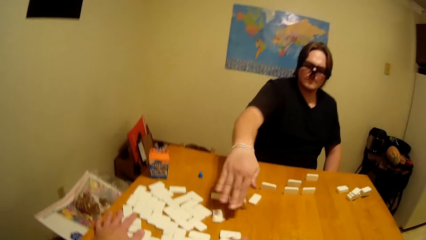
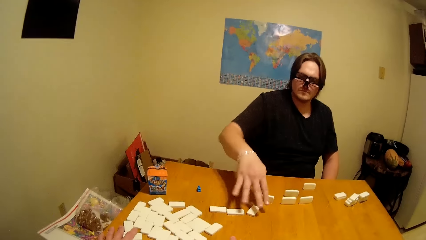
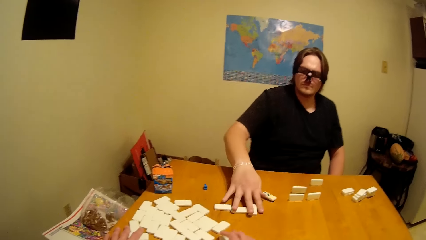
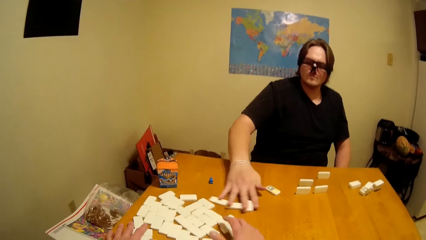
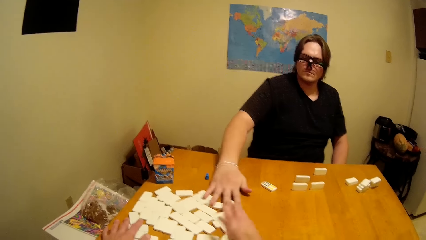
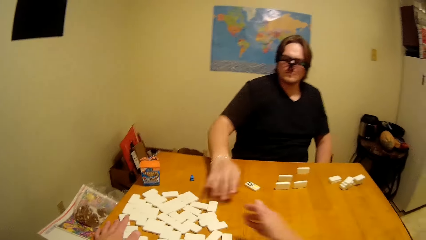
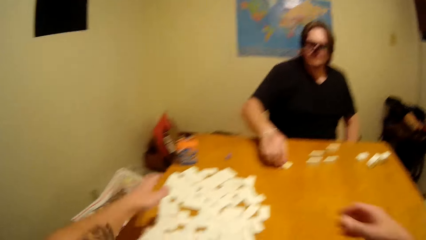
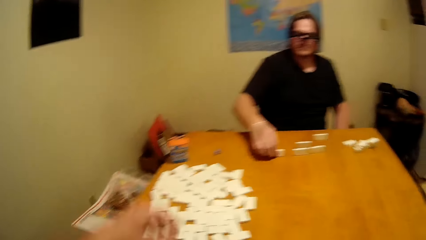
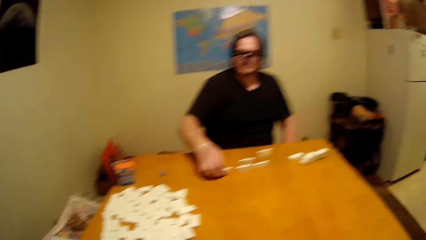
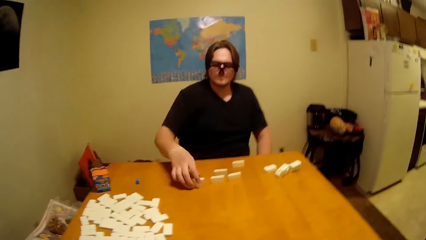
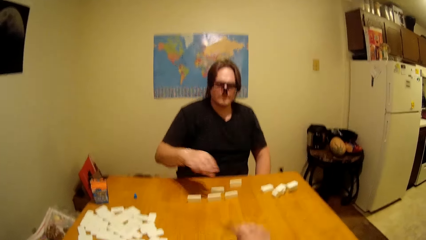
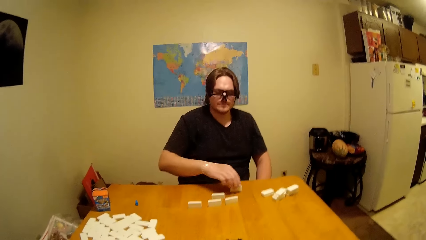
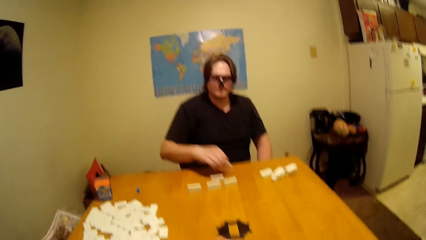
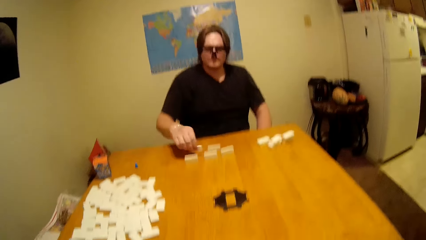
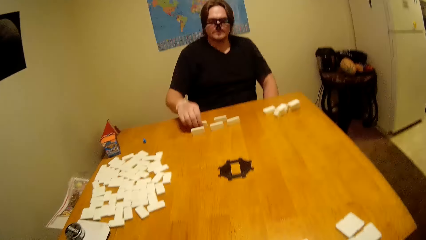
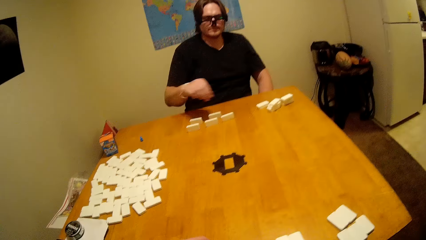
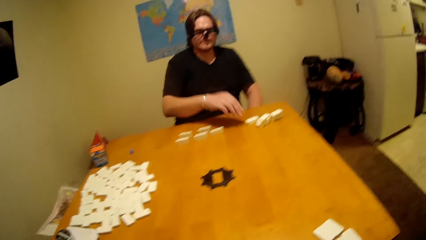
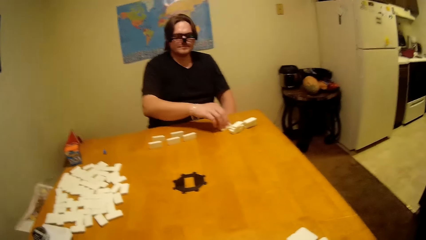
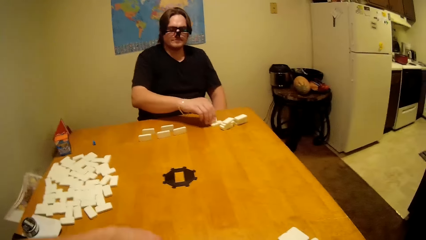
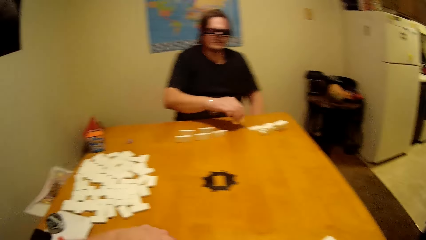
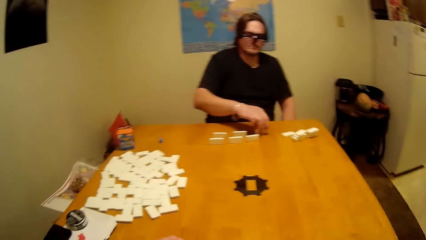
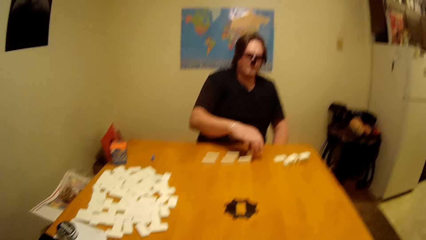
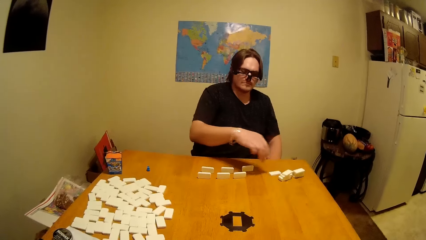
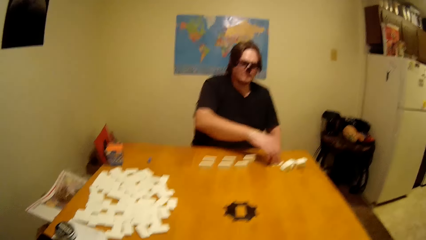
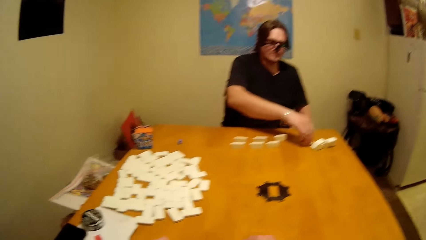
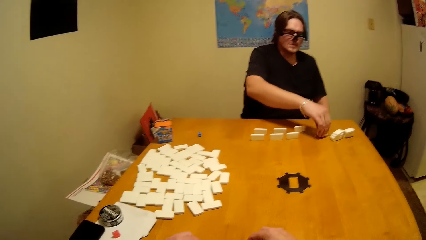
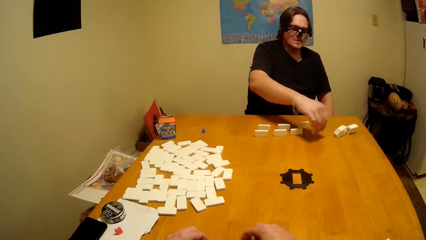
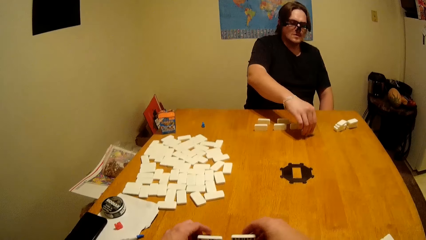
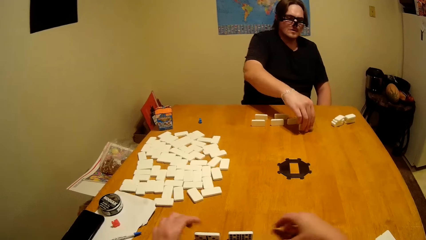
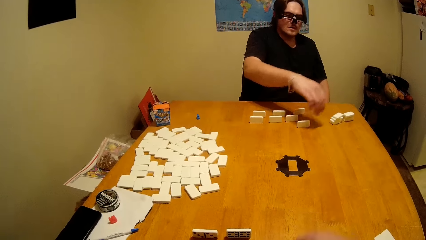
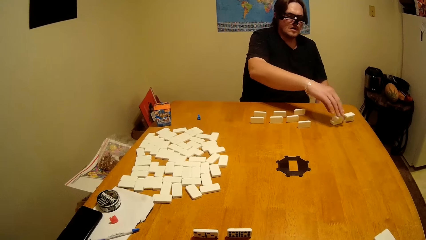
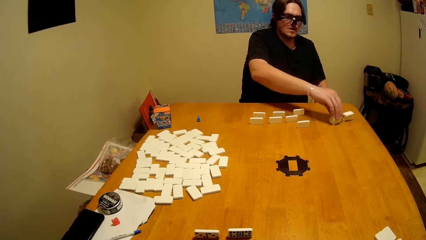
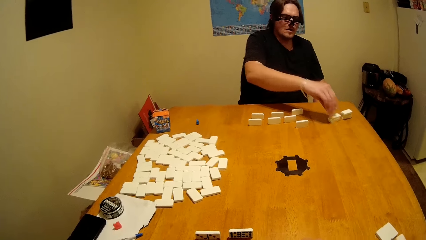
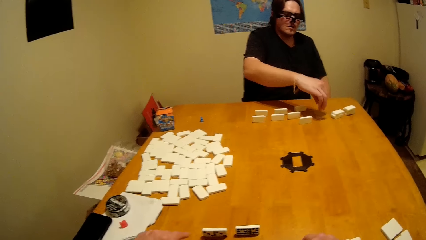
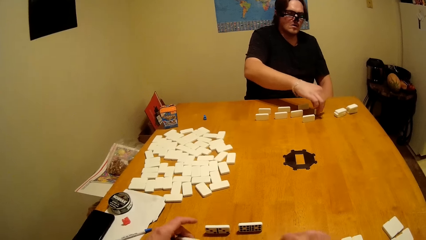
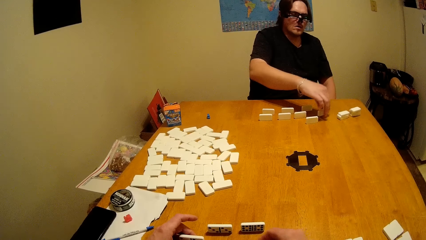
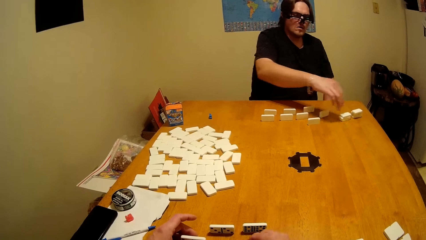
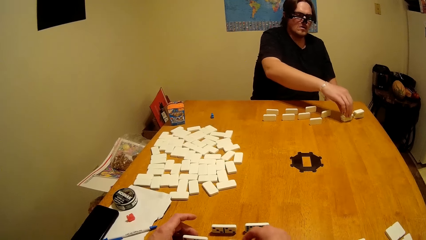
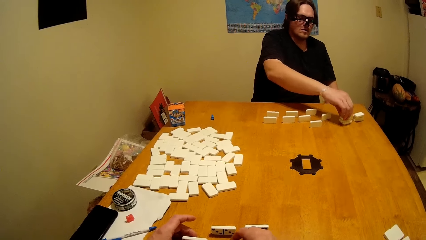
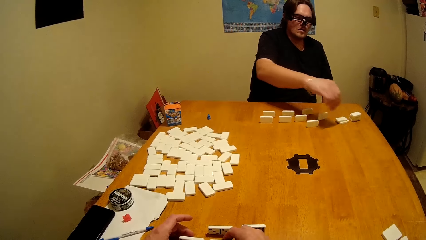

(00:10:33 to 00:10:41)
The camera wearer and a person arrange the pieces.

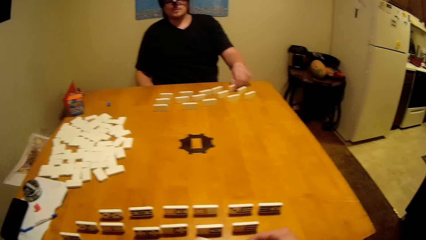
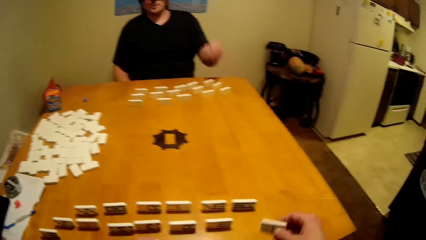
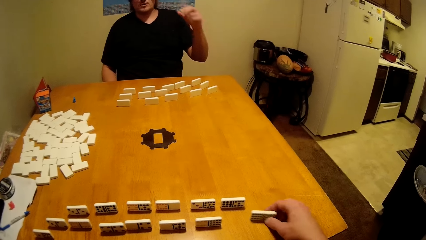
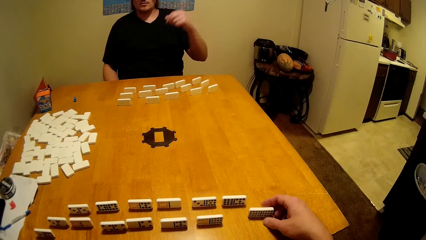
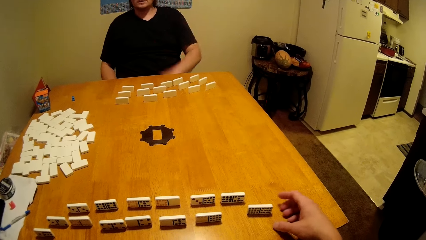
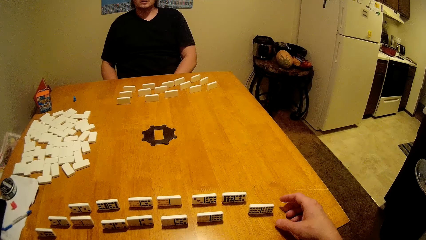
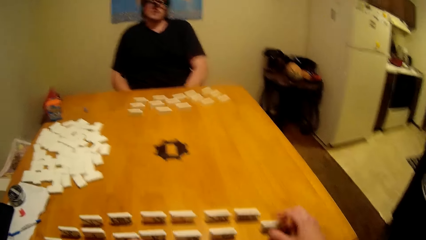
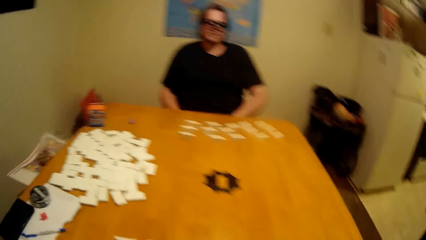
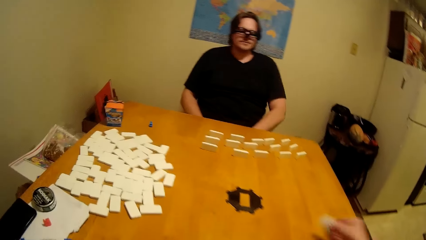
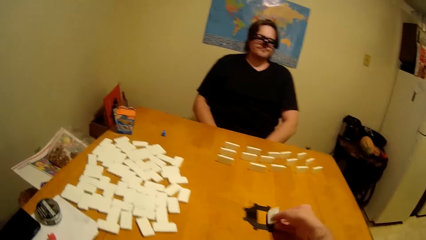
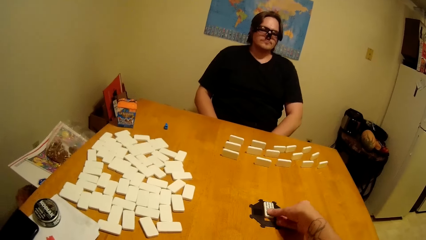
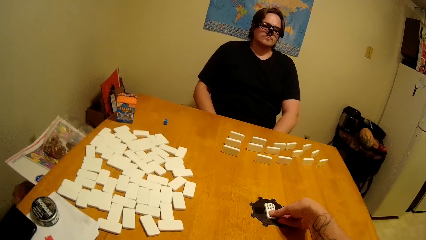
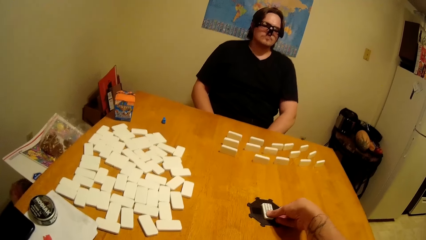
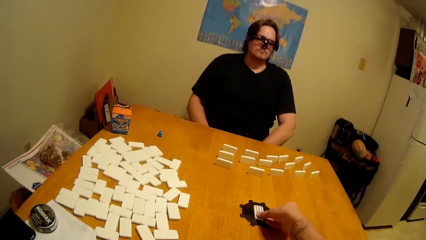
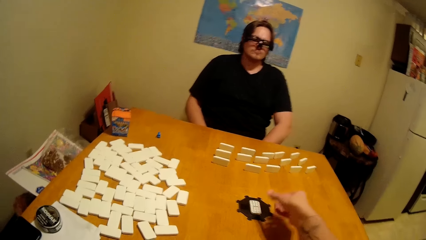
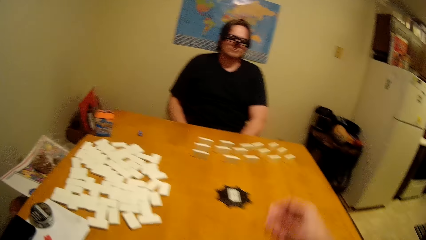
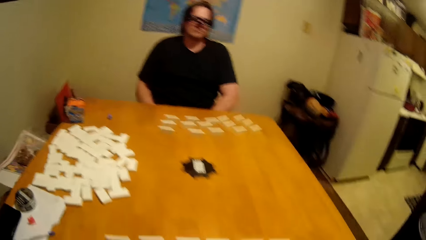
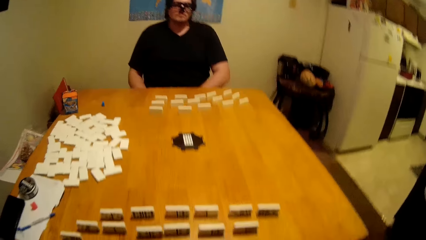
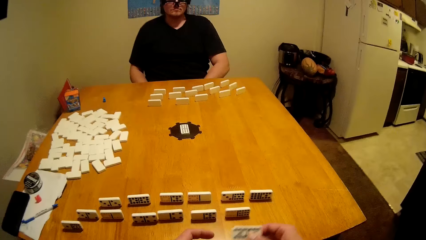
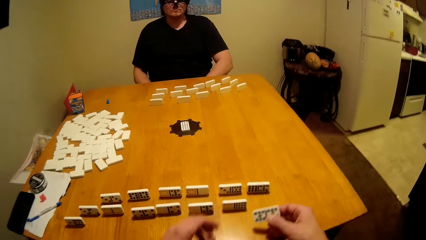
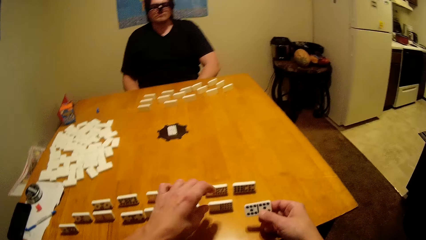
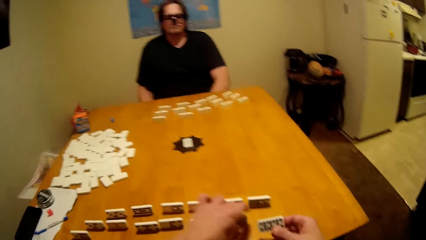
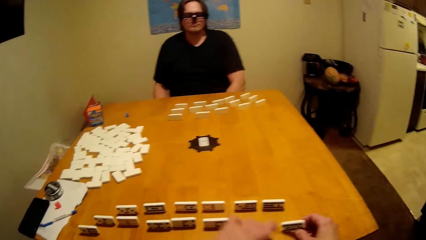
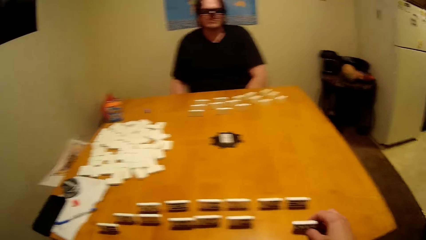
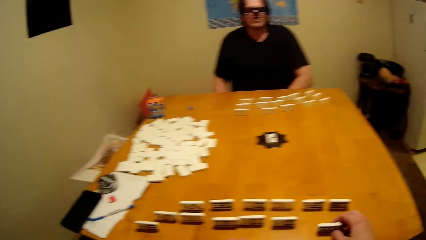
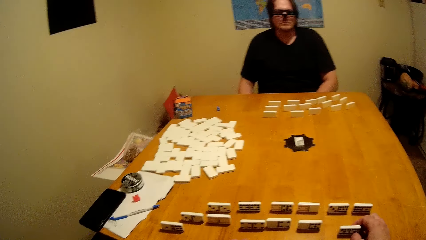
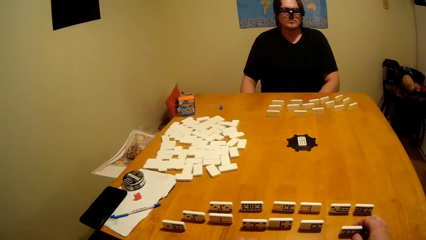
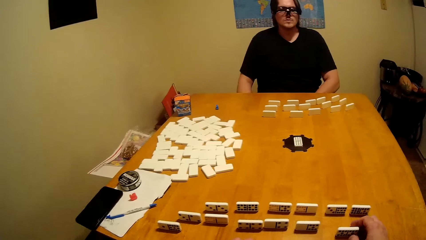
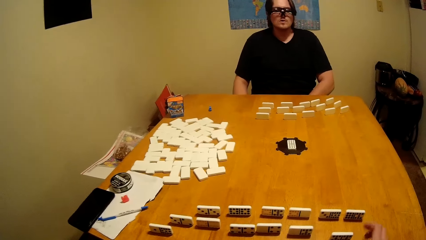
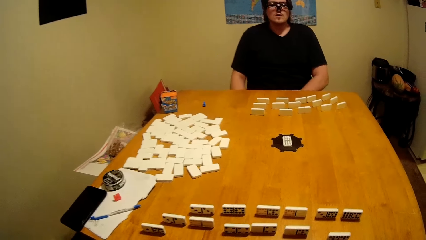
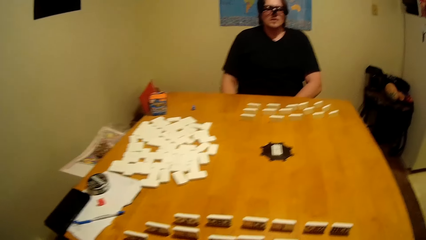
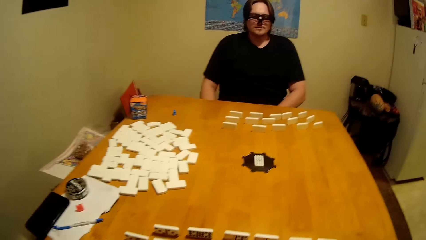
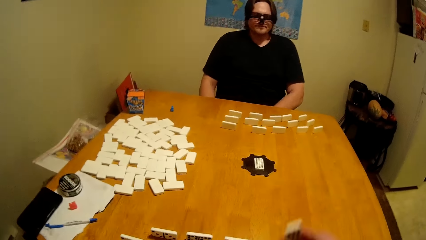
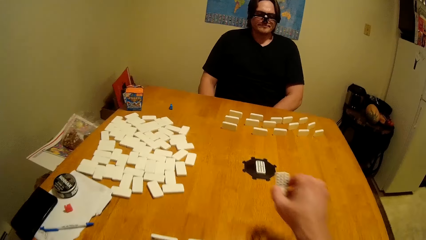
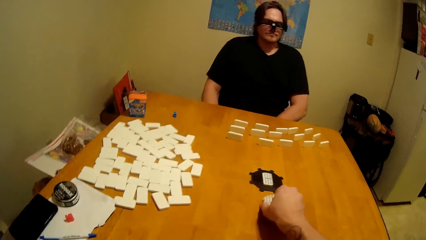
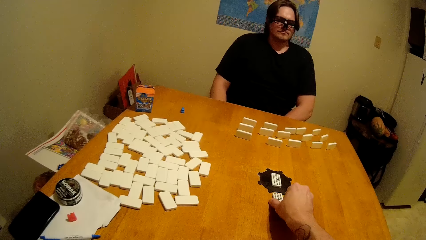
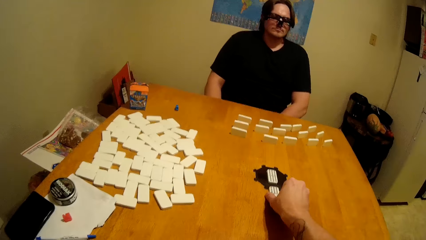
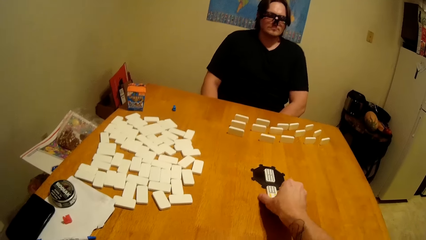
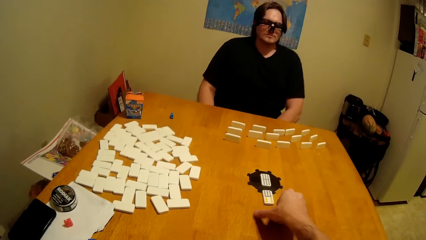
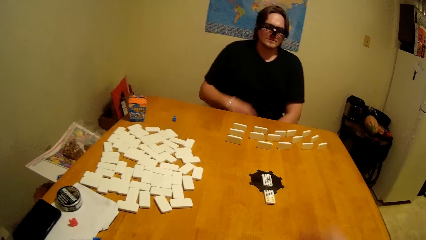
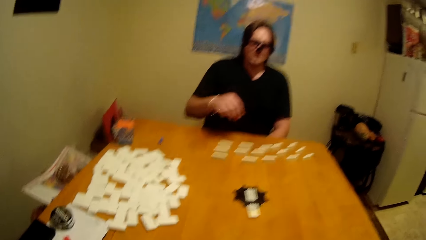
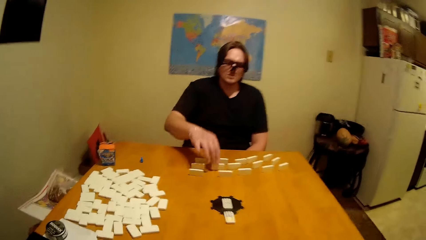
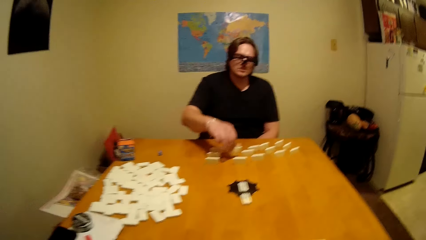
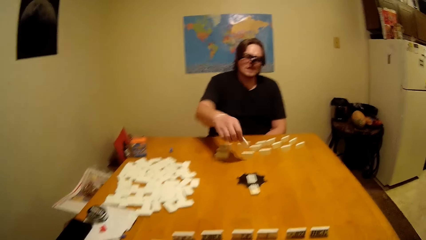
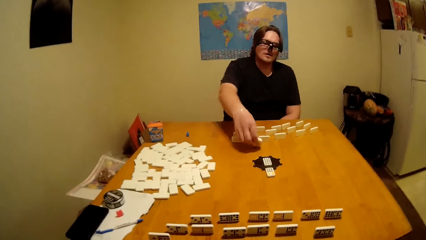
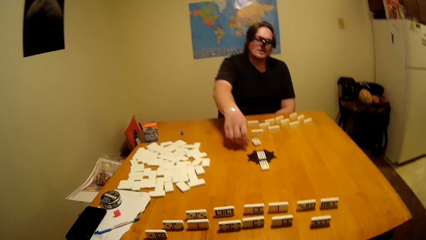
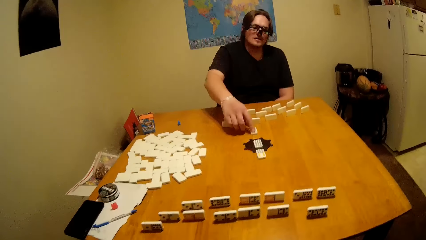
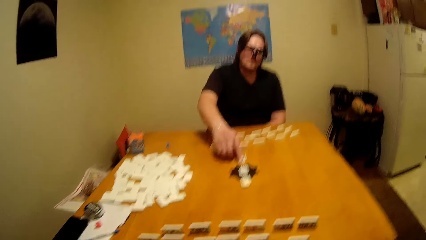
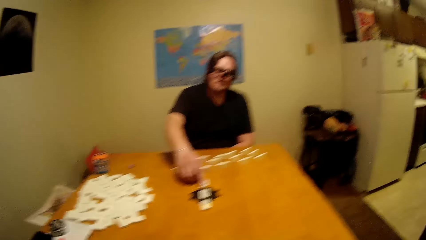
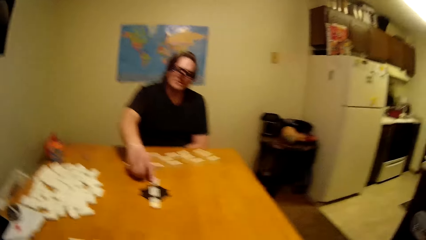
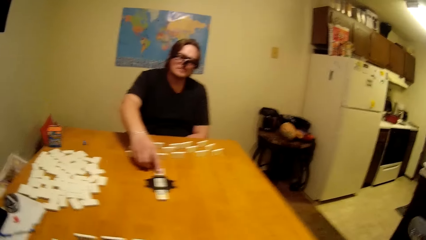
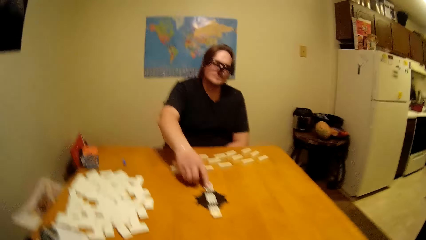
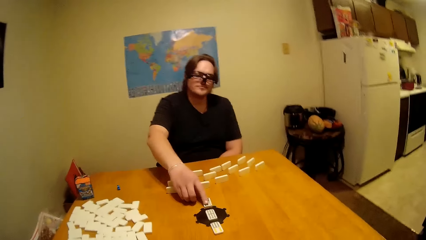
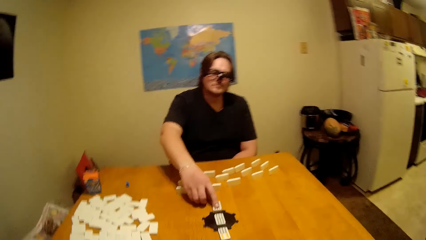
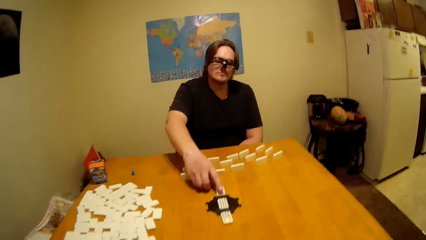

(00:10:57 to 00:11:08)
The camera wearer plays the dominoes game. A person plays the dominoes game.
